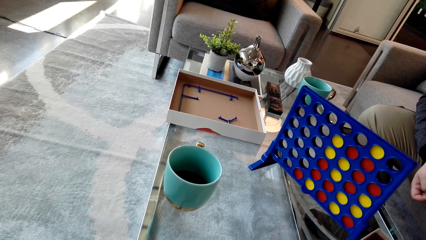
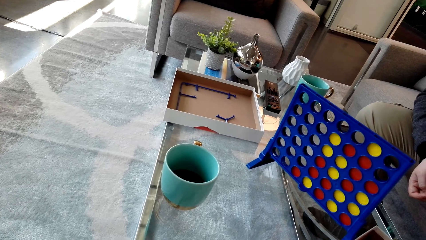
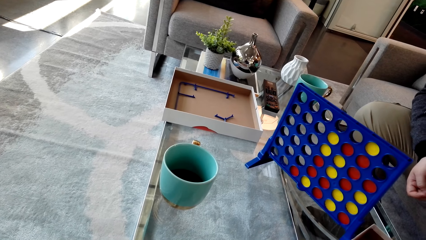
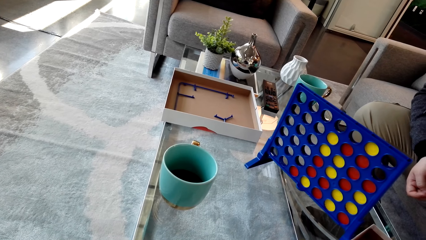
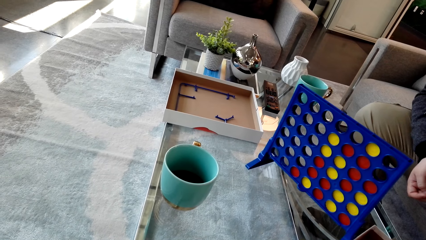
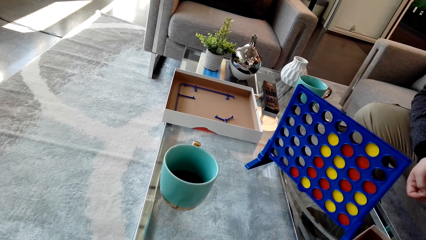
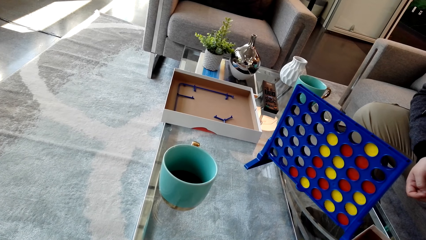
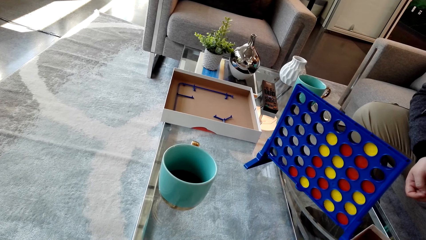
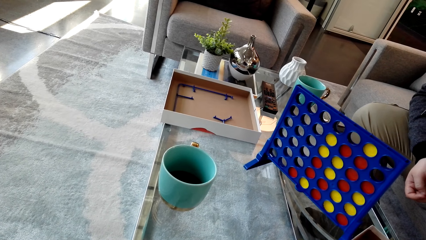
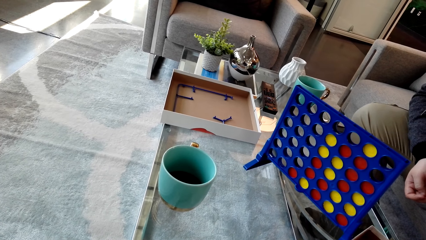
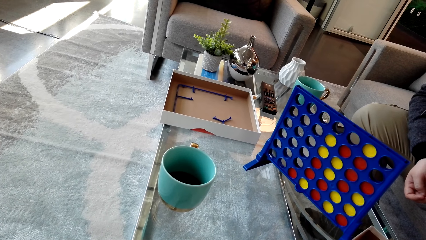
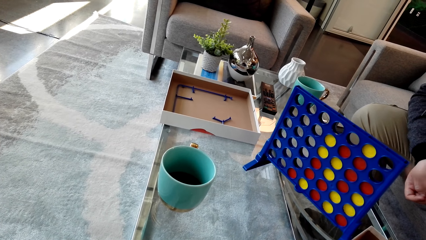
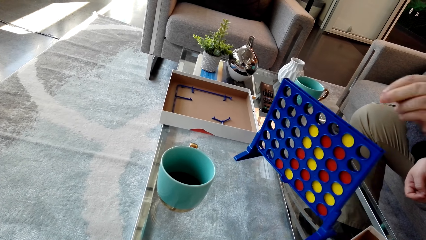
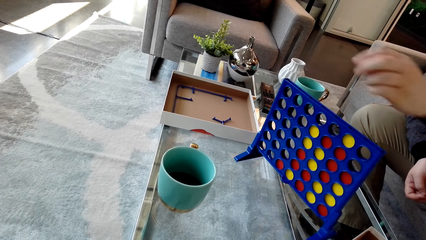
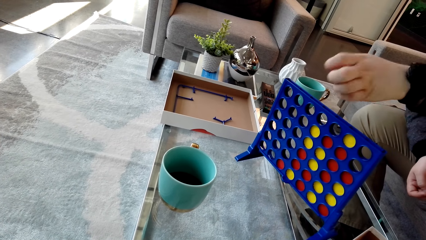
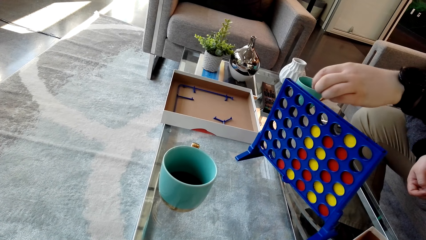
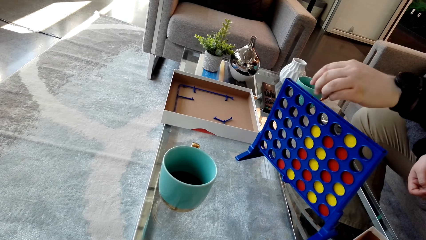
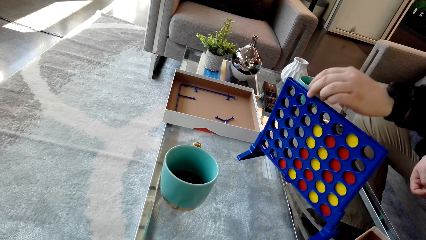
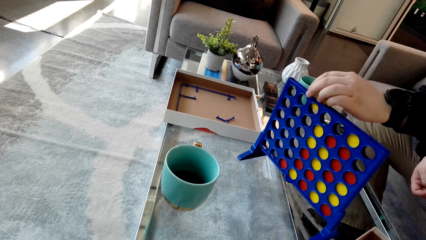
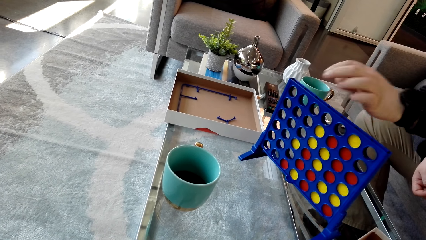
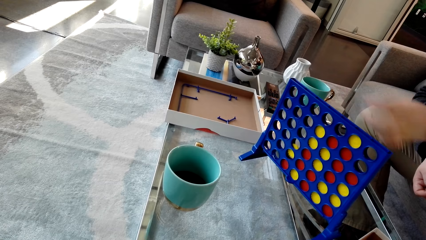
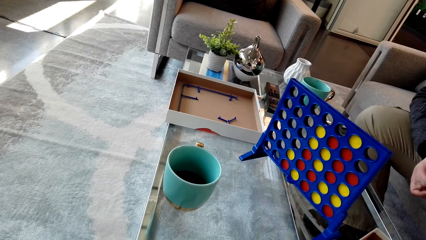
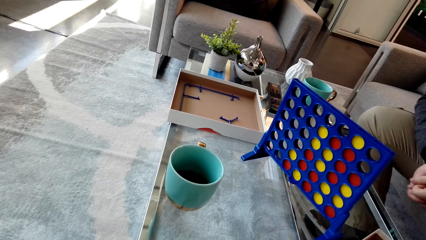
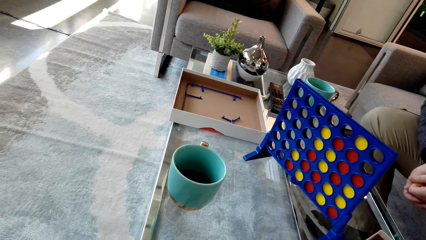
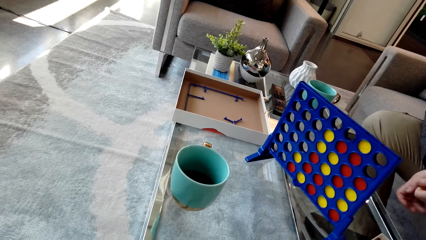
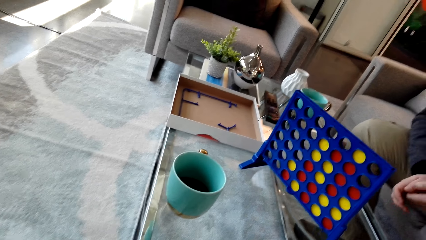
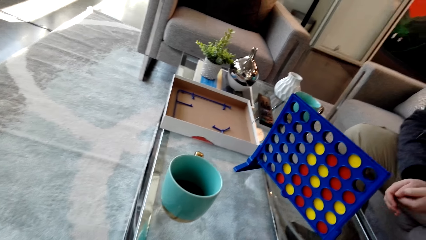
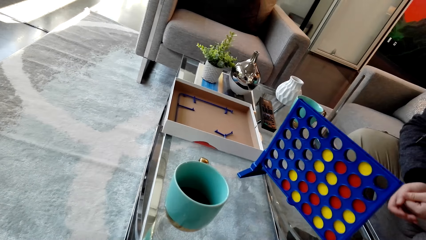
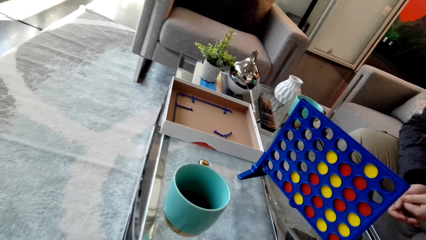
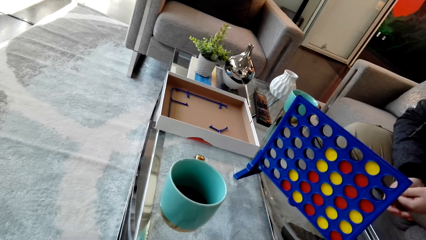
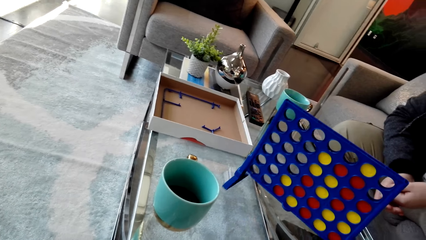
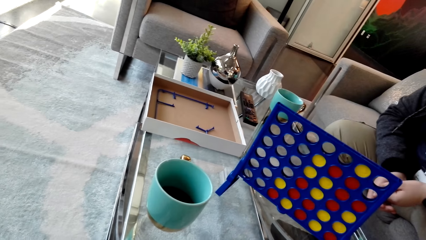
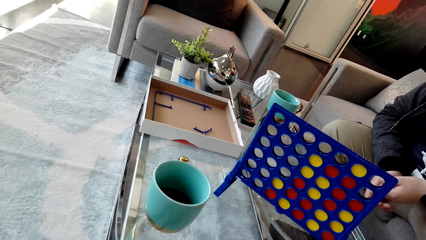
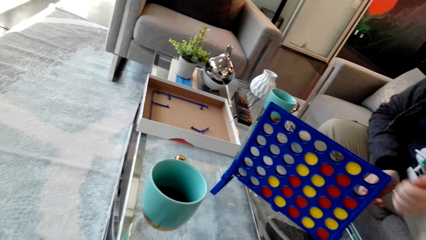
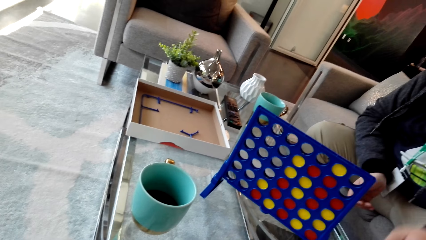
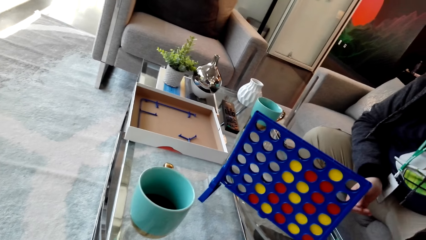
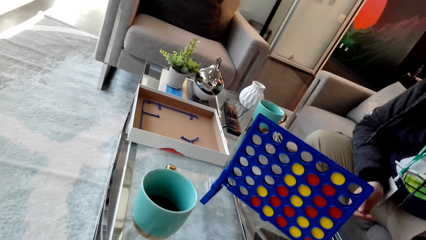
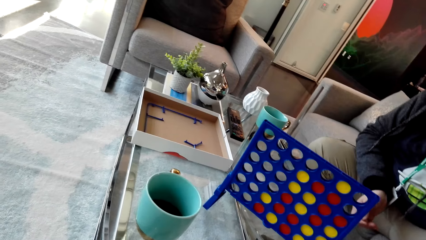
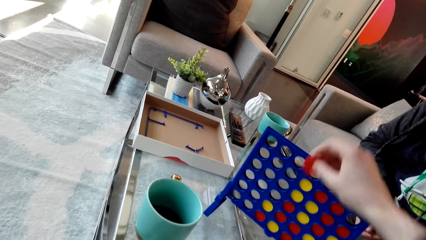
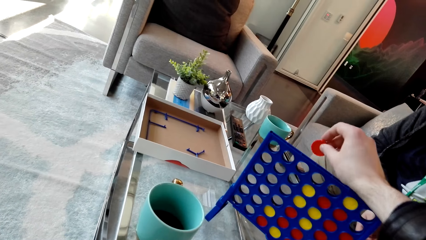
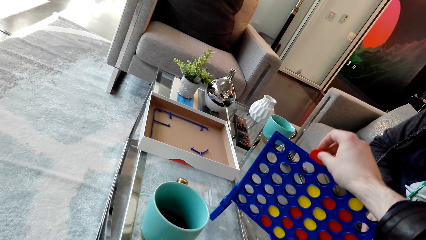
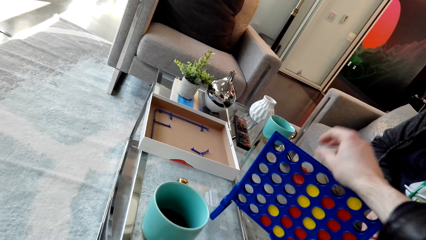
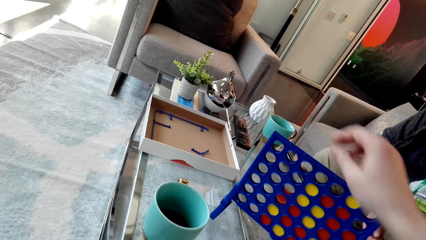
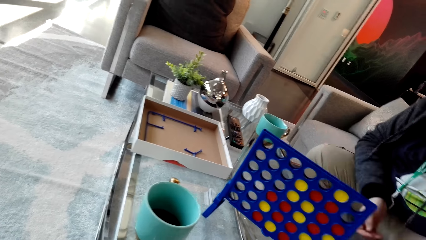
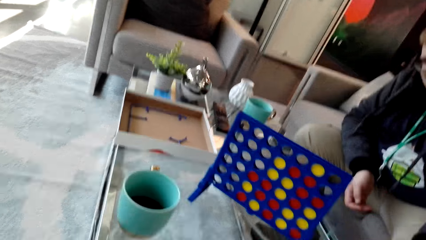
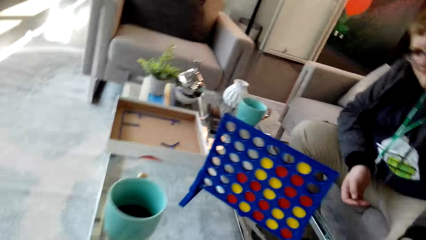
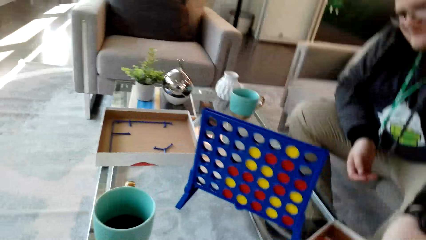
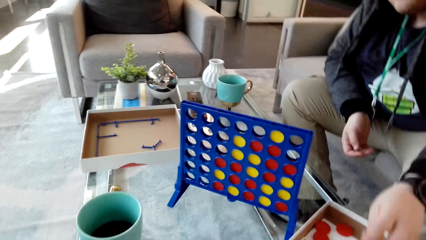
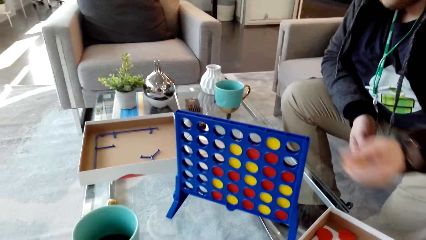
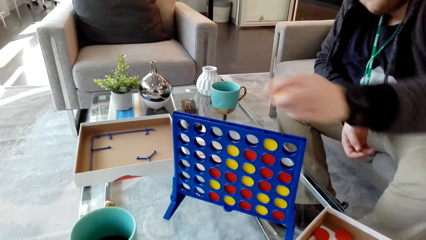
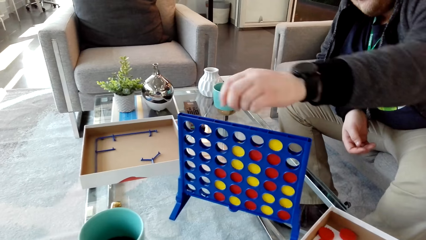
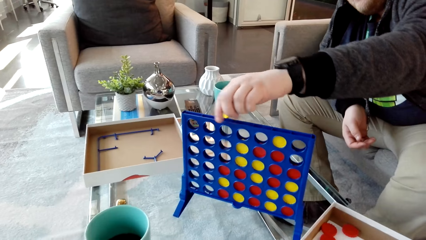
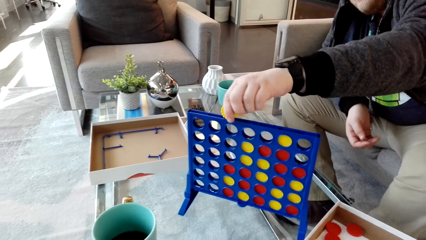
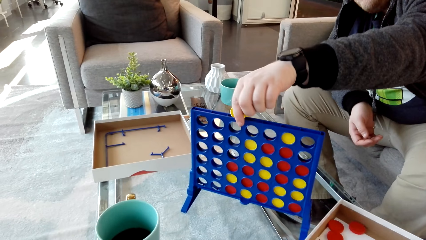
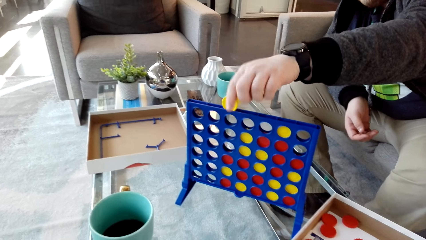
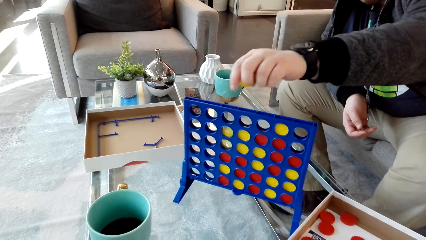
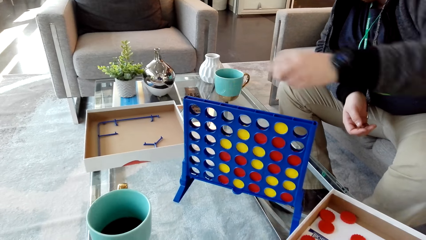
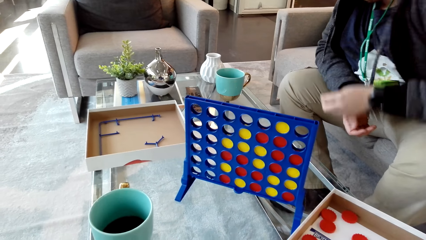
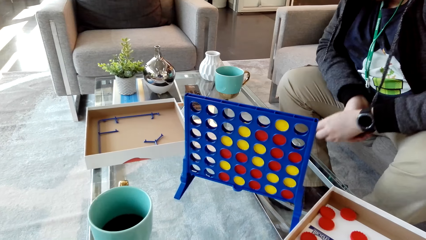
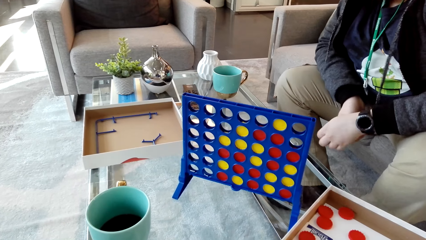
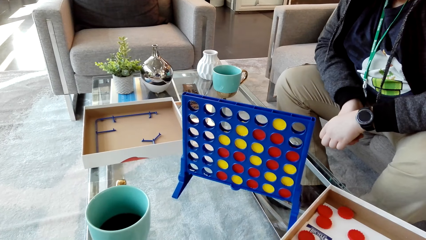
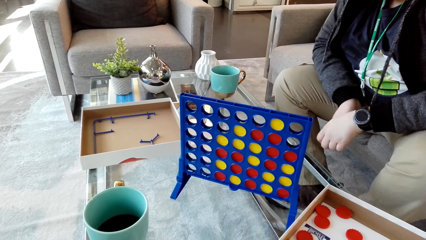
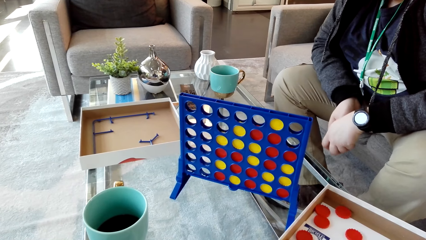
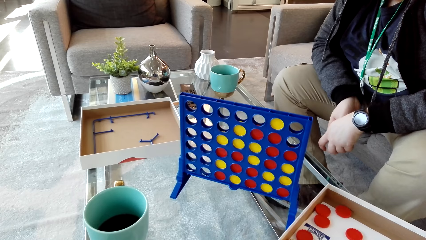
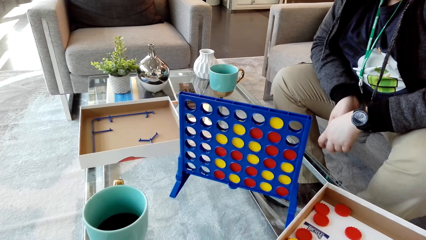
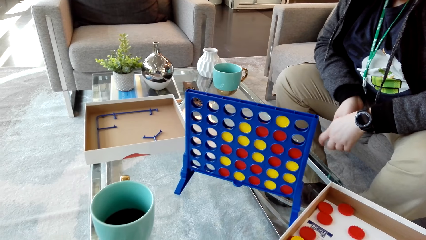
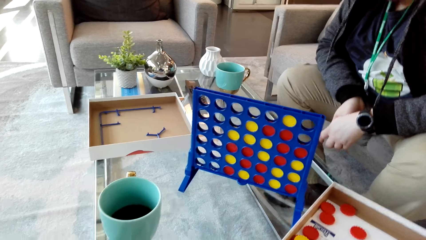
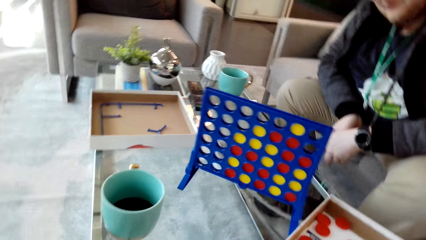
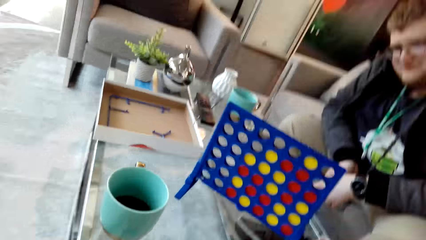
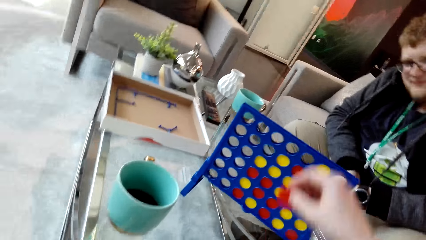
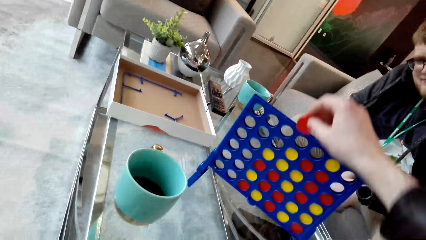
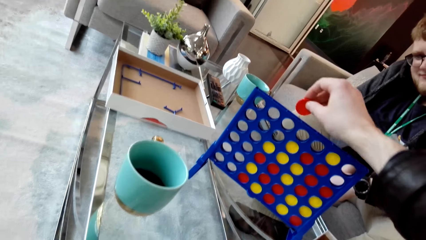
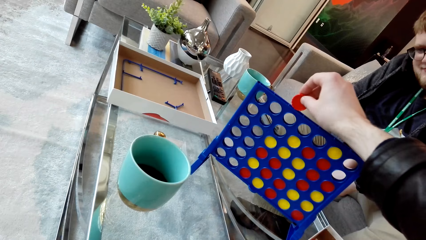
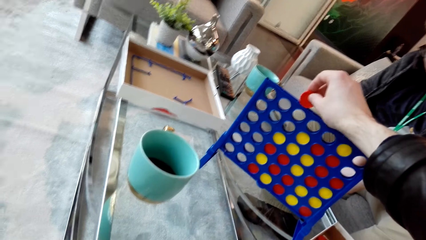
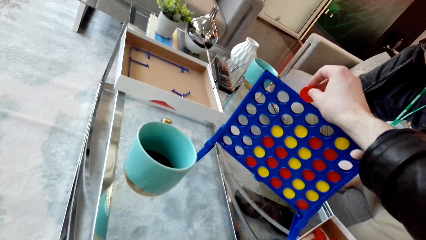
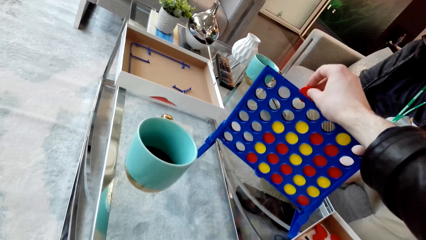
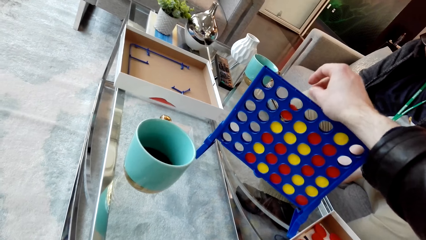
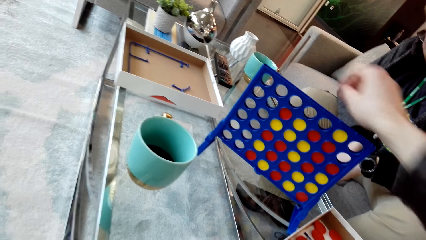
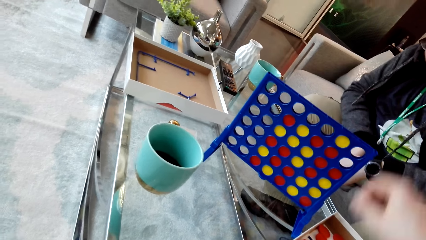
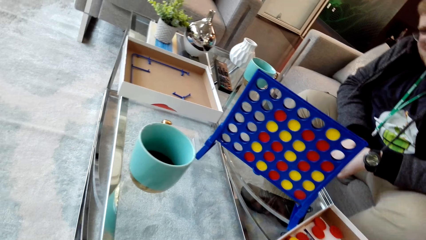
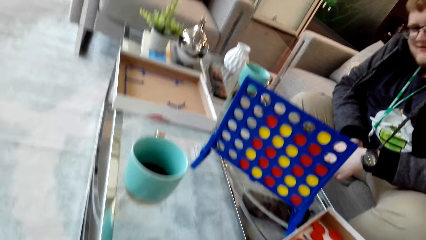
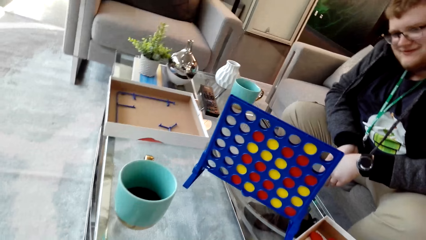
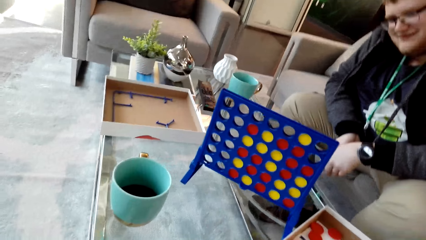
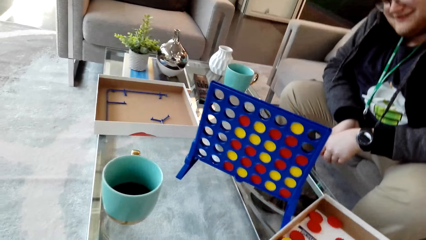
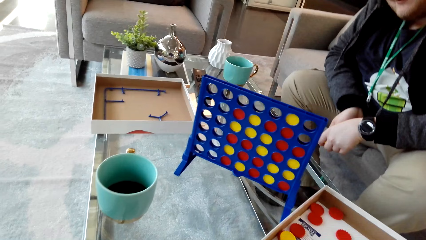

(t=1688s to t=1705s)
A man drops the disc or chip on the board or template. The camera wearer drops the disc in the board. The man picks the disc and drops the disc on the board. The camera wearer holds the chip. They drop the disc in the board.
